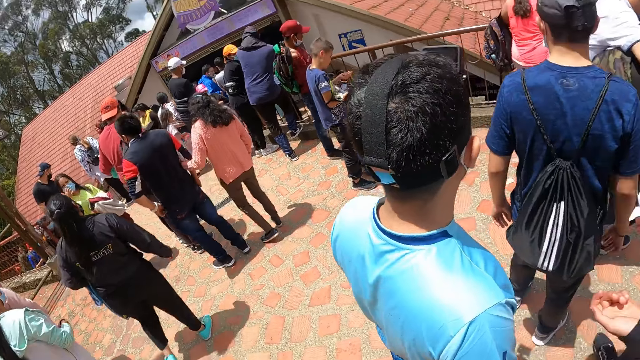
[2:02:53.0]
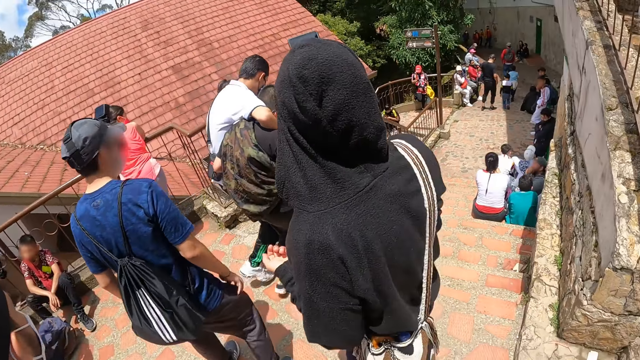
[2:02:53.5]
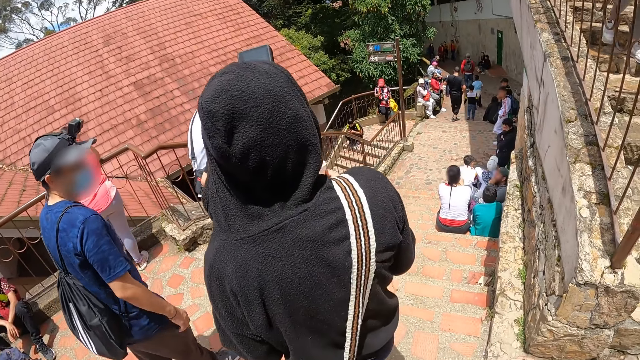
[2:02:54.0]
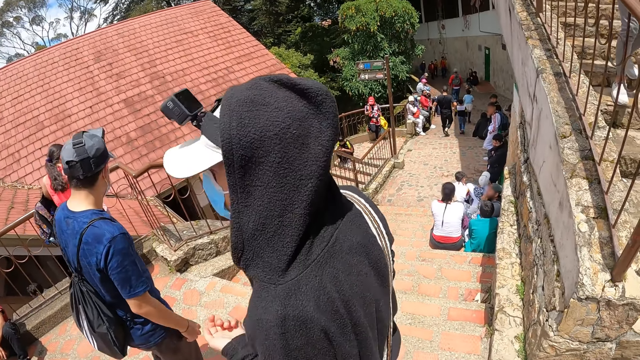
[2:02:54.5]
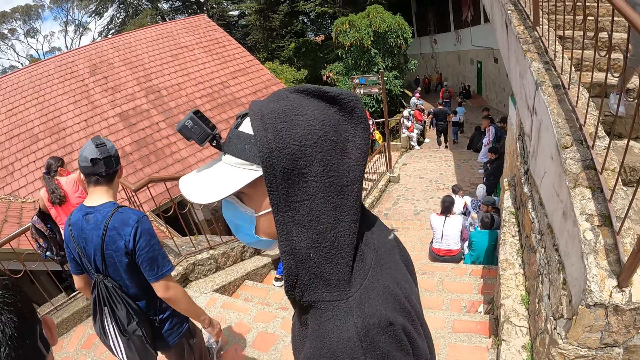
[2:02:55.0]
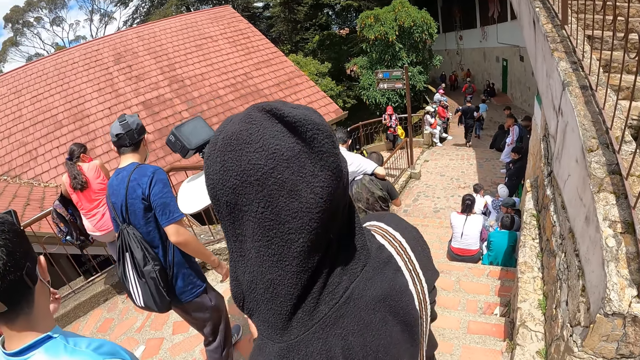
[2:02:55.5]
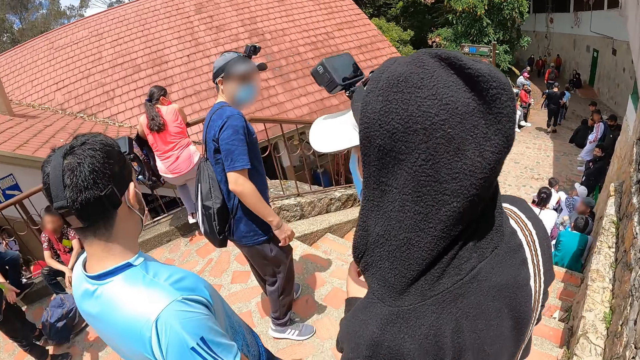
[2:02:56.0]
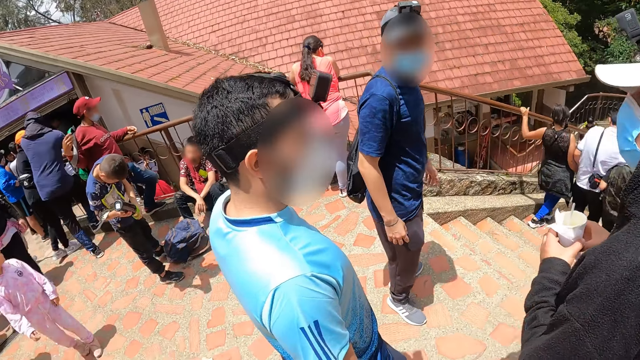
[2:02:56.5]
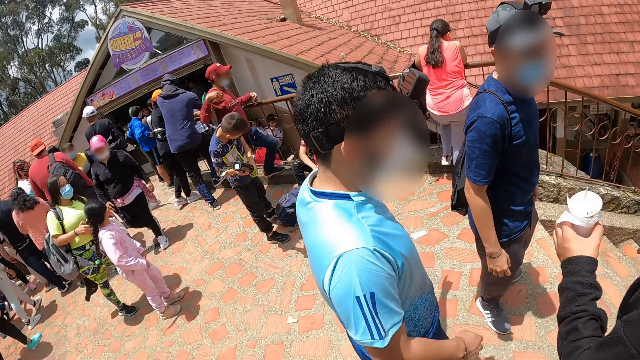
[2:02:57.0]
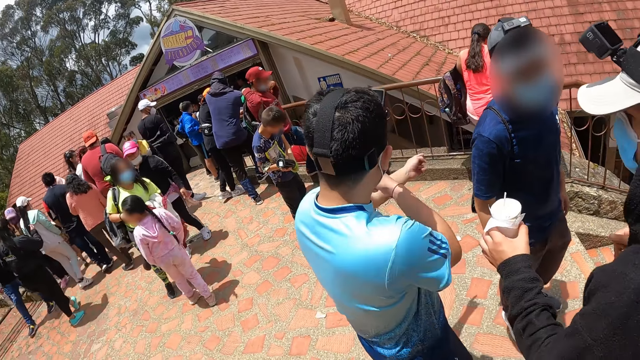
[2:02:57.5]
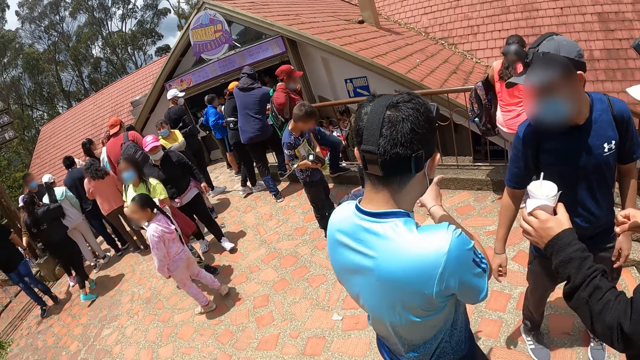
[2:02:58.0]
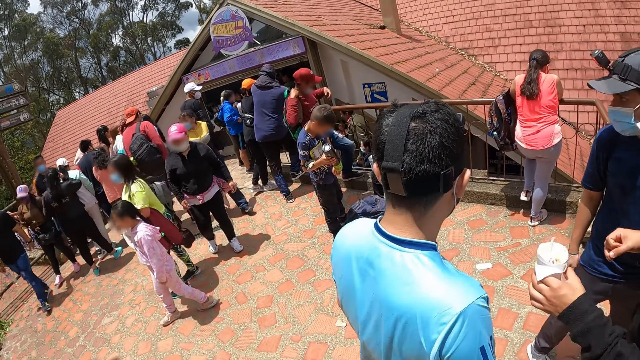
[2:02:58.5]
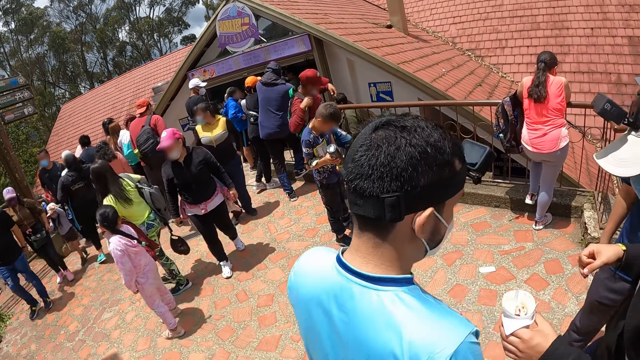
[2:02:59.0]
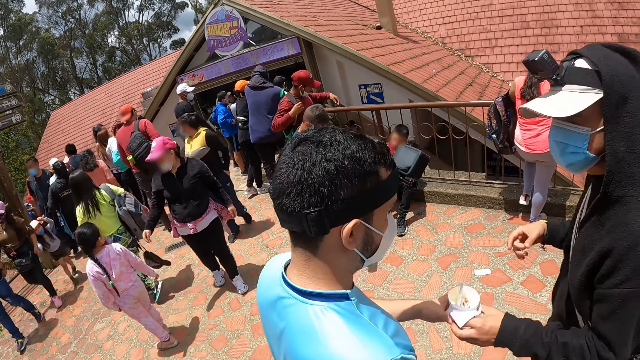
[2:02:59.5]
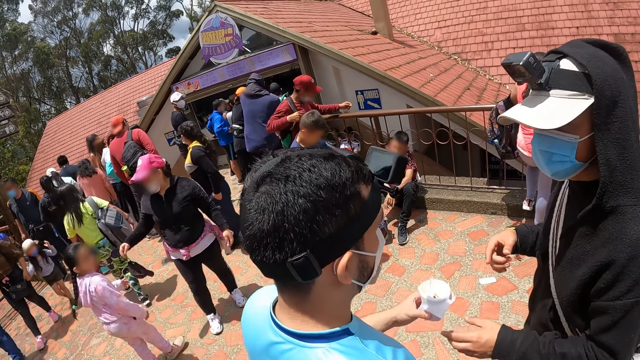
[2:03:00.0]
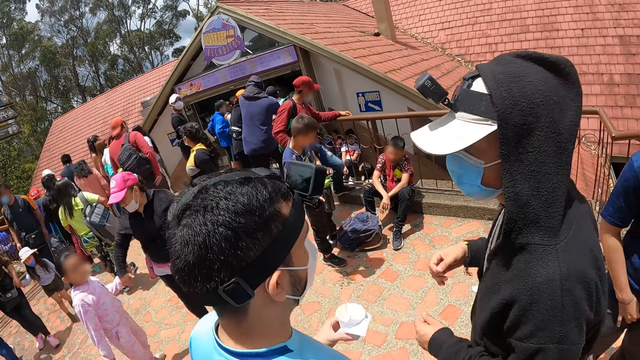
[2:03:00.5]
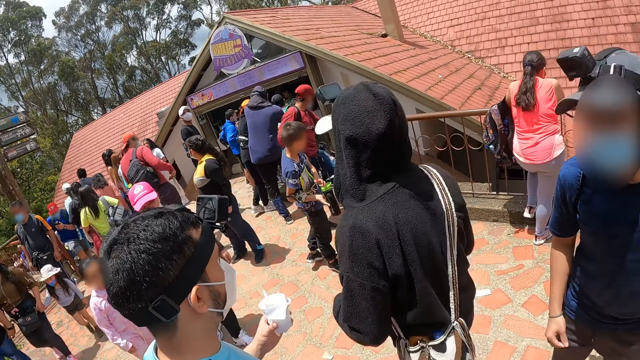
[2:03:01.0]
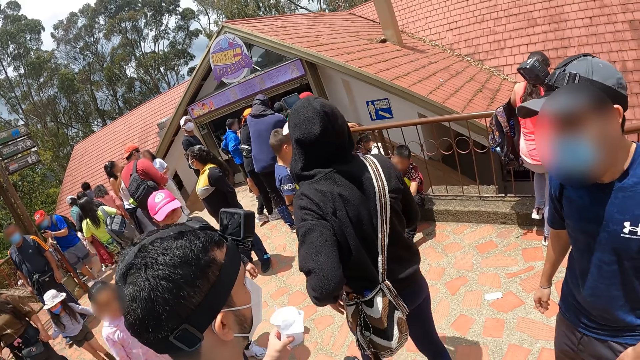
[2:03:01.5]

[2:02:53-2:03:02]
A man stands. Another man stands. The first man stands. A man passes a paper cup to another man with his right hand. The second man moves.

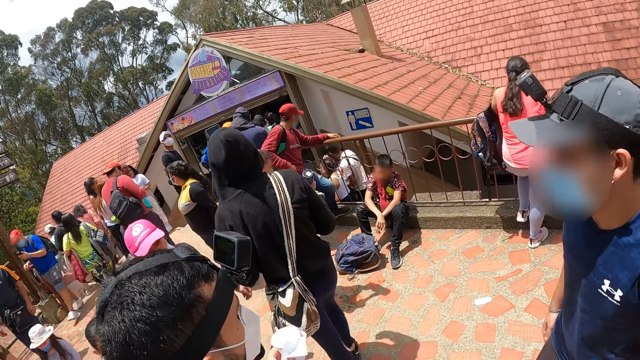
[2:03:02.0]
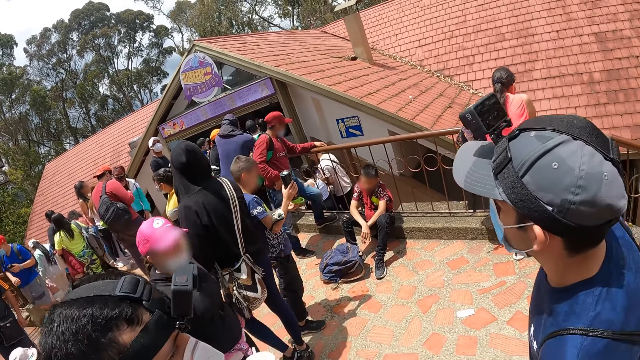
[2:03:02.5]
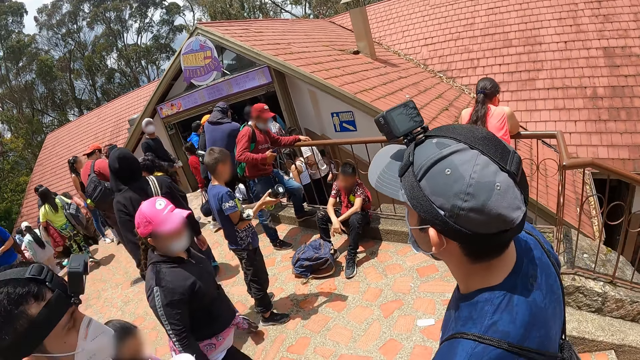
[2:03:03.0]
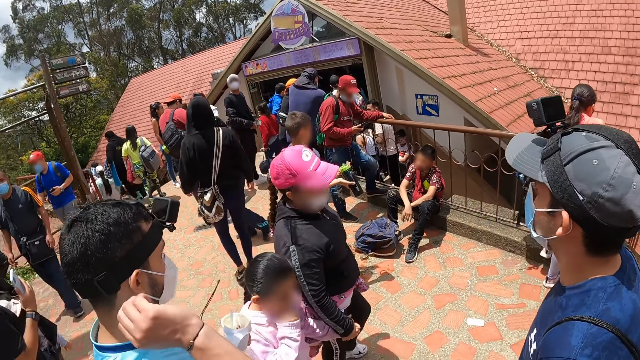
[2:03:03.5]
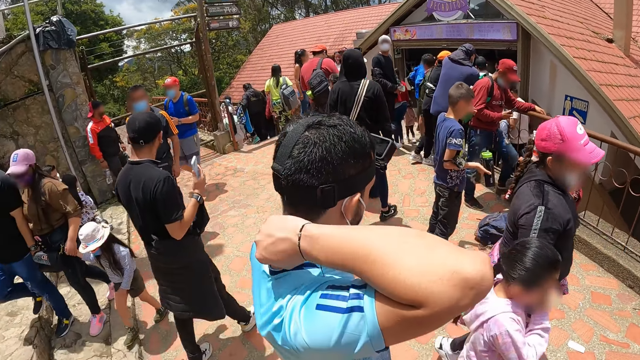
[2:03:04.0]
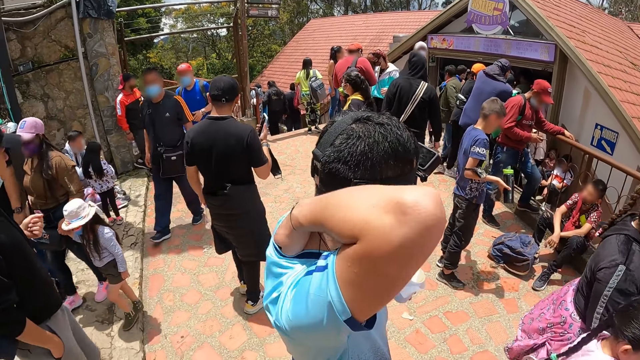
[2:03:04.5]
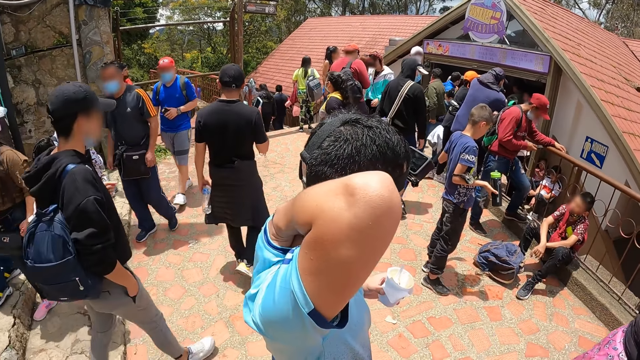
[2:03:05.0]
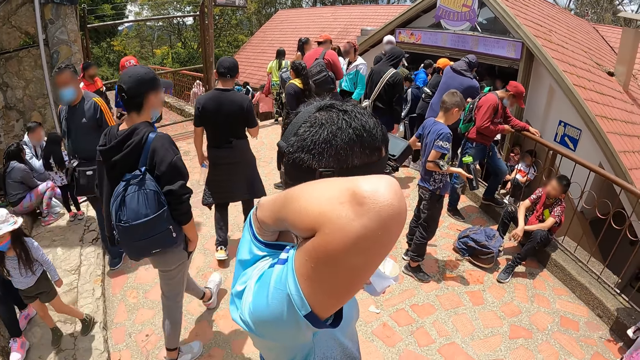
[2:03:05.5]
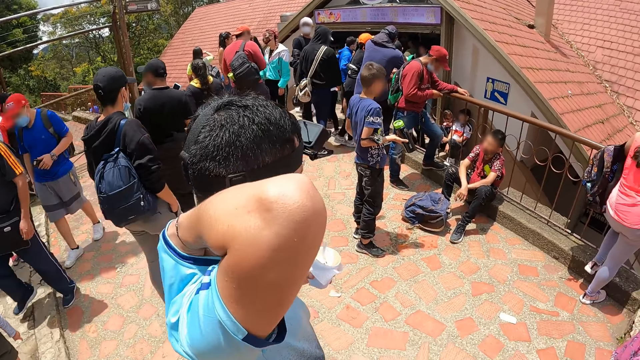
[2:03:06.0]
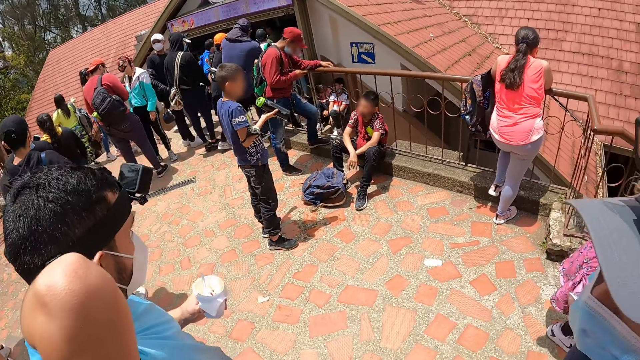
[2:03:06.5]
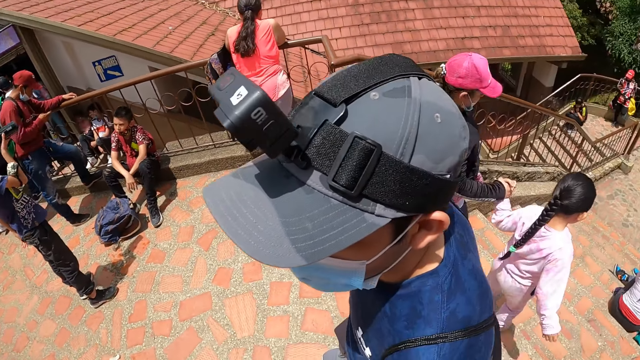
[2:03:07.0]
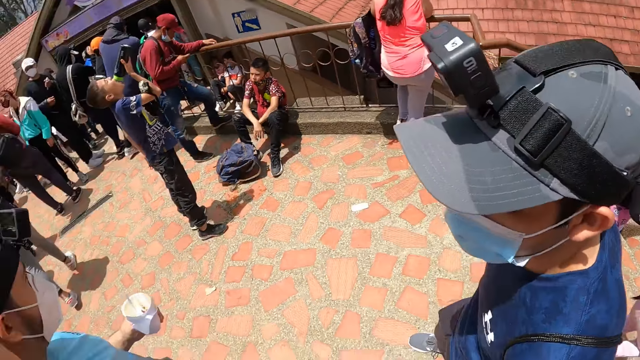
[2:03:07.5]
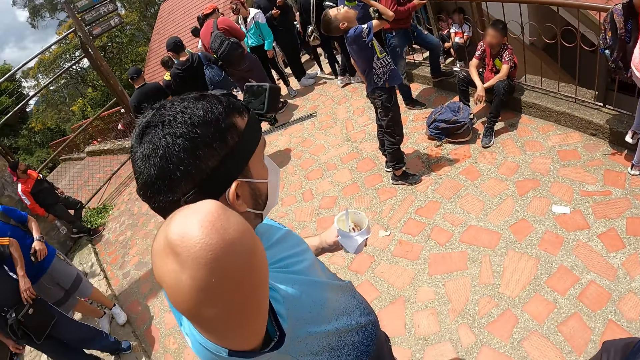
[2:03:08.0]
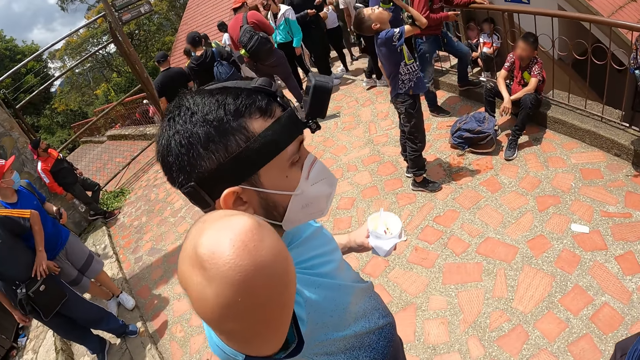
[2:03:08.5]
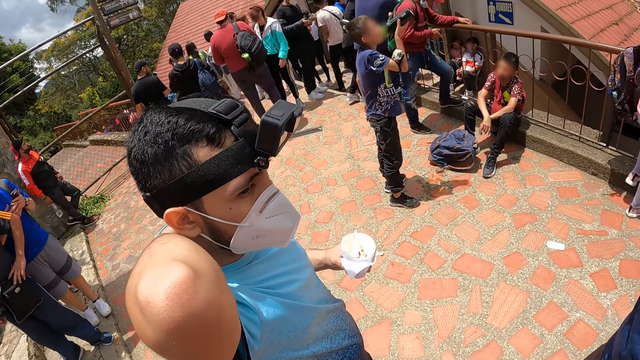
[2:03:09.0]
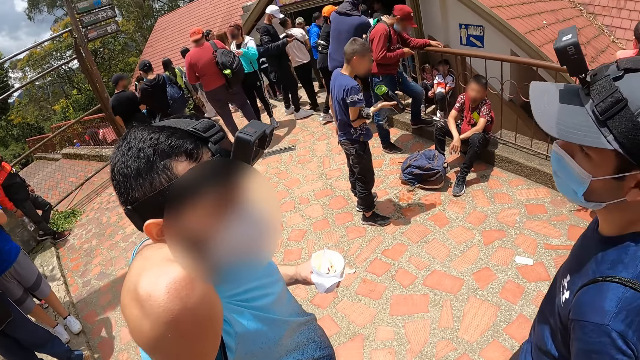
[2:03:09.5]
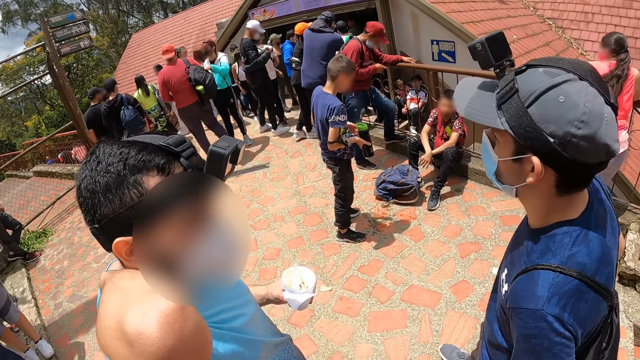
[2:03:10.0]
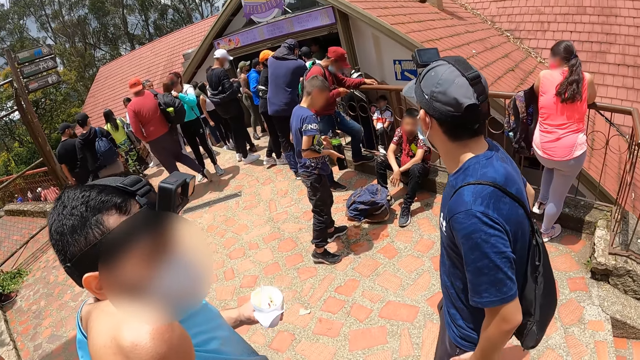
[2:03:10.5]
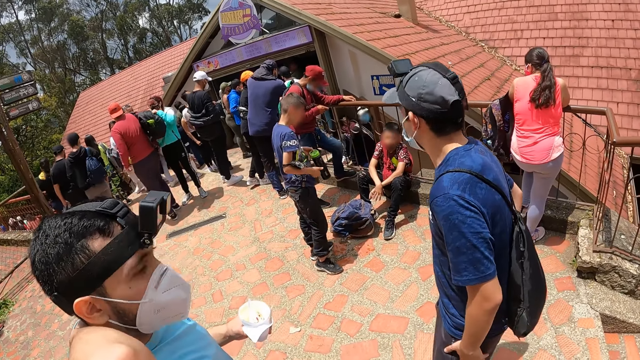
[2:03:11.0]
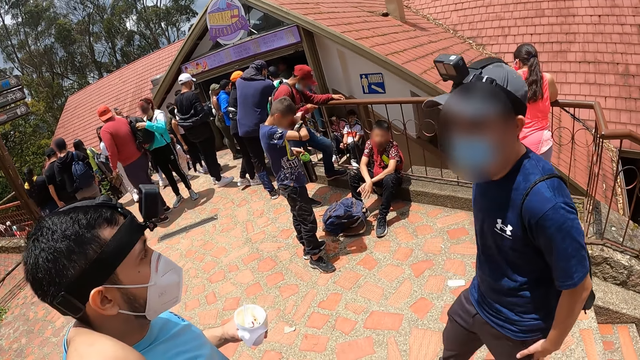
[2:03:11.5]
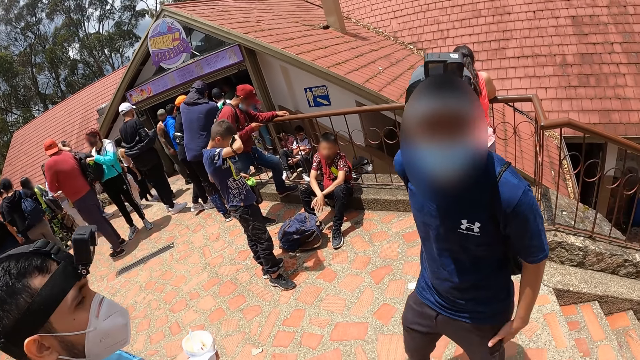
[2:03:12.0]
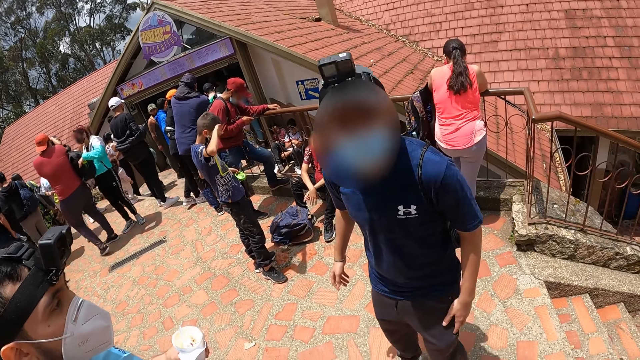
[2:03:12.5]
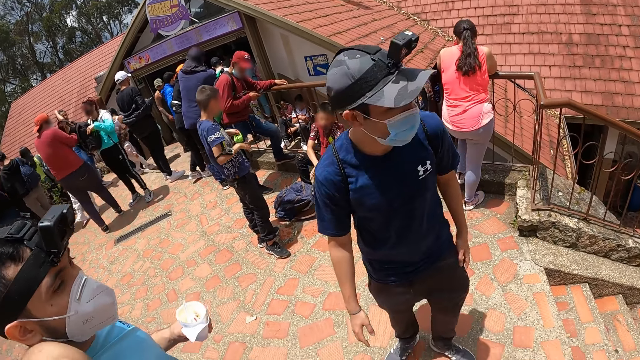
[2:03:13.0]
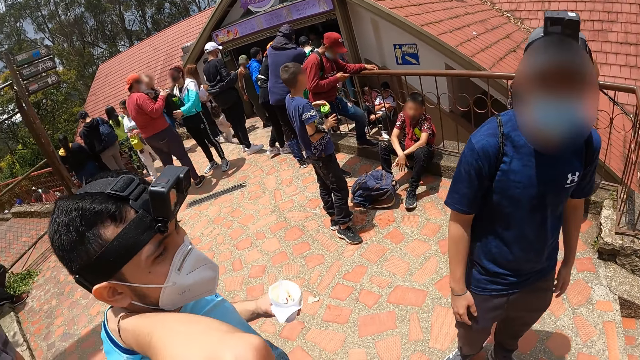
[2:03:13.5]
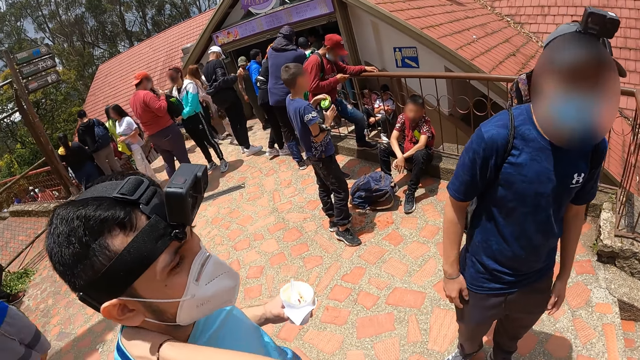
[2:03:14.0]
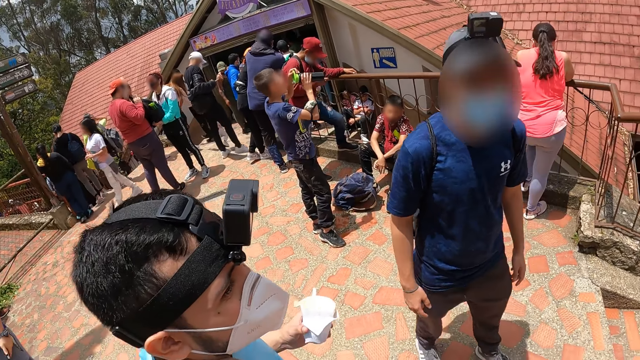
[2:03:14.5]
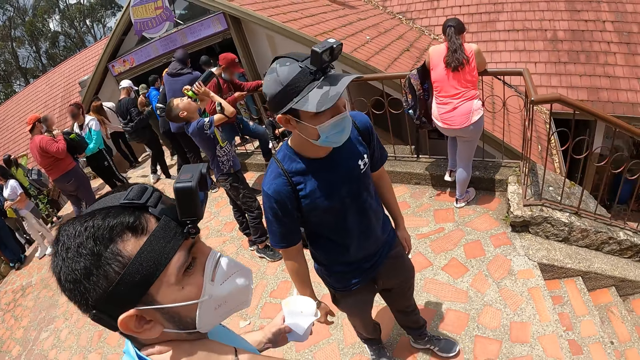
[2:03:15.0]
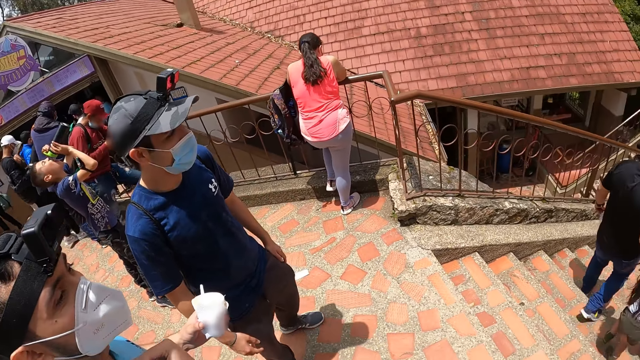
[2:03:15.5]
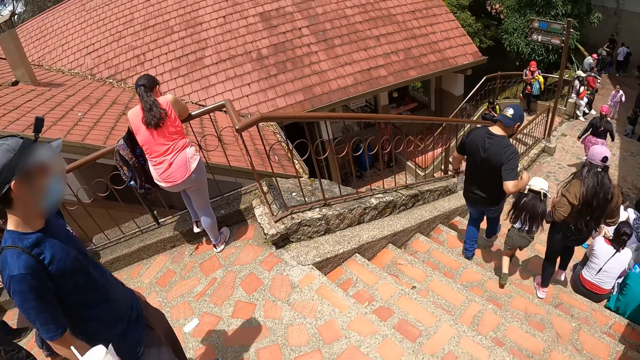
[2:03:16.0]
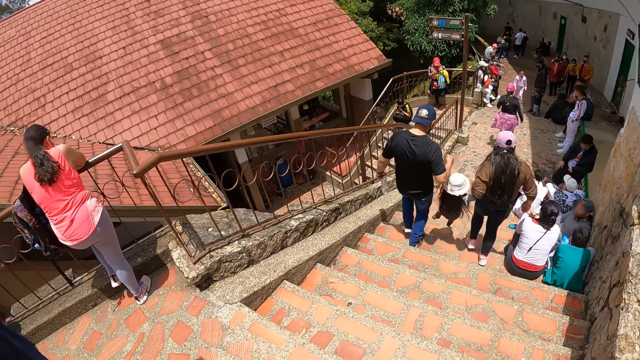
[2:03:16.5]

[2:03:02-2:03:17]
A man moves. Another man touches his back with his right hand. A woman walks. Another man scratches. Another man stands and moves. He moves again.
